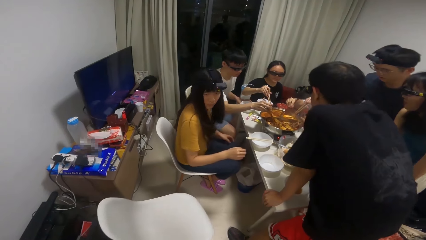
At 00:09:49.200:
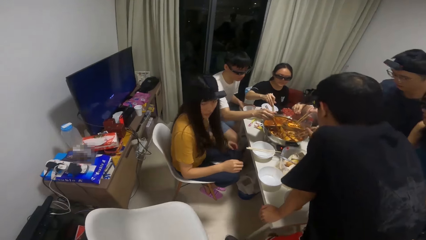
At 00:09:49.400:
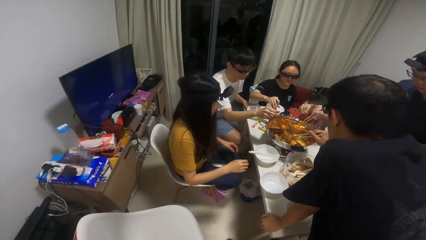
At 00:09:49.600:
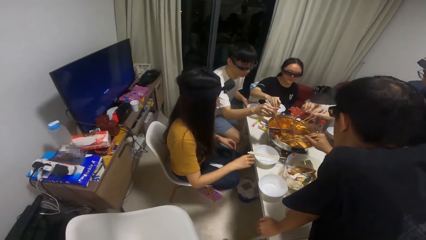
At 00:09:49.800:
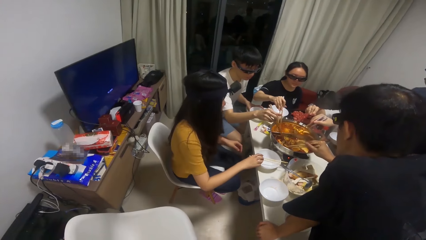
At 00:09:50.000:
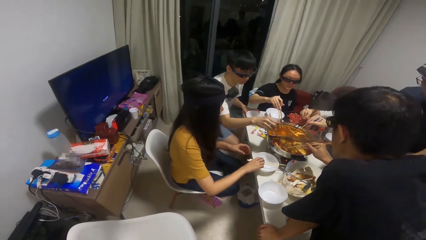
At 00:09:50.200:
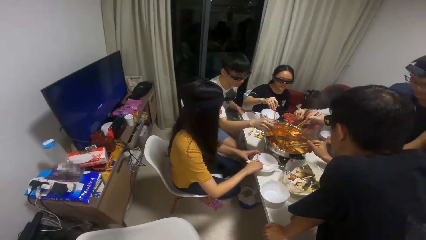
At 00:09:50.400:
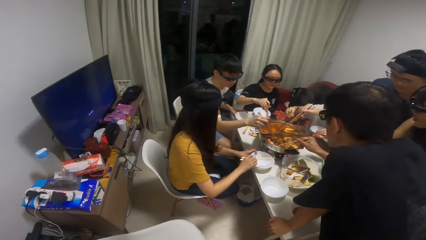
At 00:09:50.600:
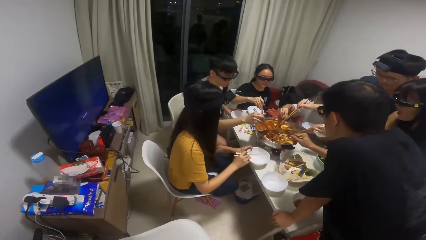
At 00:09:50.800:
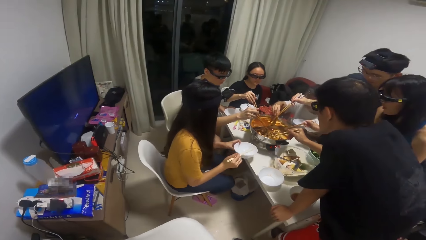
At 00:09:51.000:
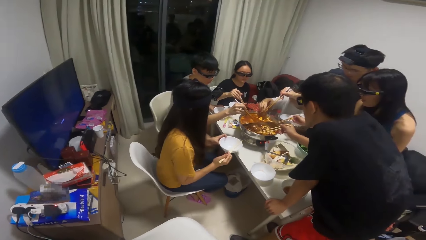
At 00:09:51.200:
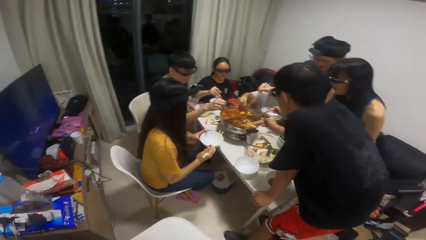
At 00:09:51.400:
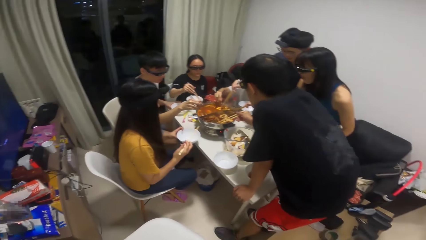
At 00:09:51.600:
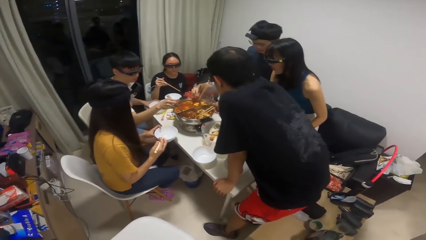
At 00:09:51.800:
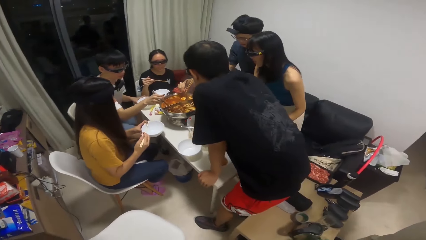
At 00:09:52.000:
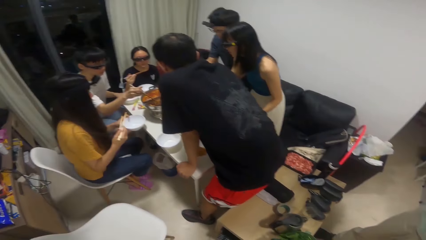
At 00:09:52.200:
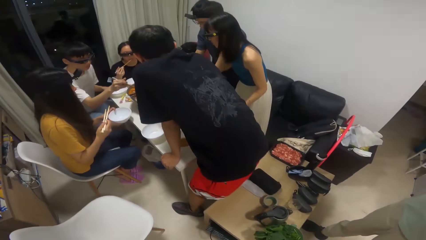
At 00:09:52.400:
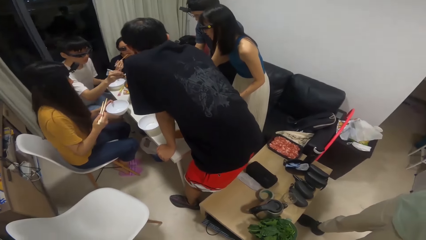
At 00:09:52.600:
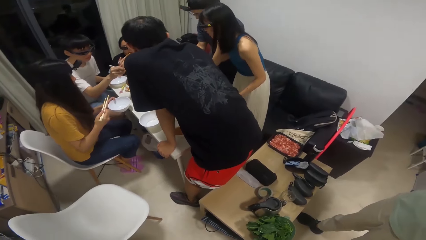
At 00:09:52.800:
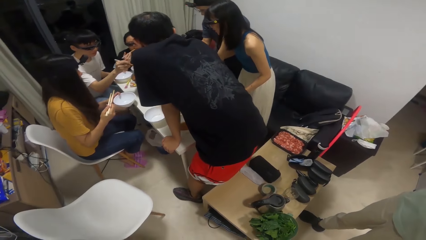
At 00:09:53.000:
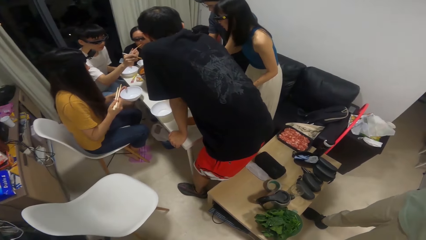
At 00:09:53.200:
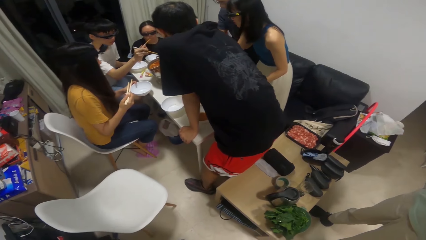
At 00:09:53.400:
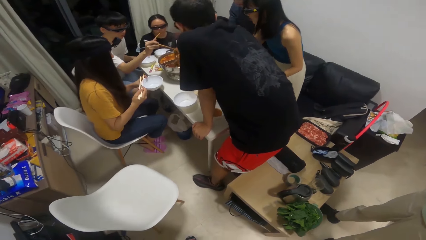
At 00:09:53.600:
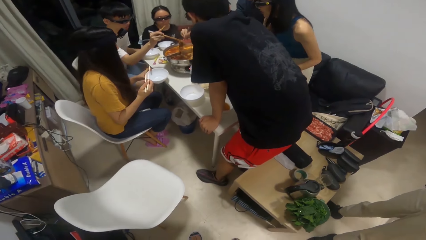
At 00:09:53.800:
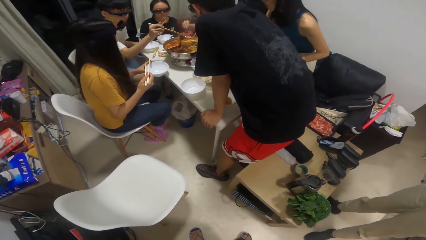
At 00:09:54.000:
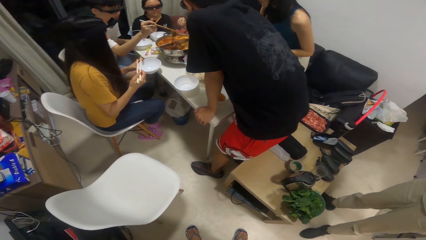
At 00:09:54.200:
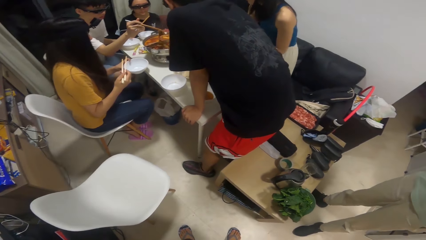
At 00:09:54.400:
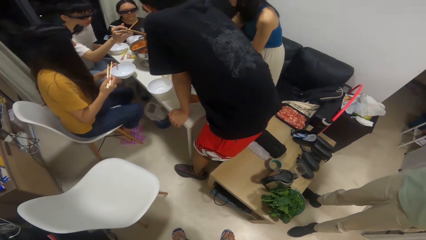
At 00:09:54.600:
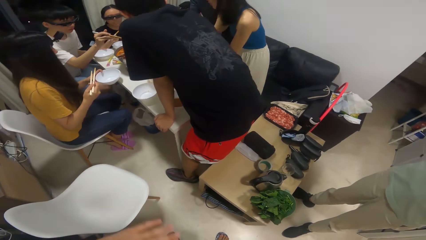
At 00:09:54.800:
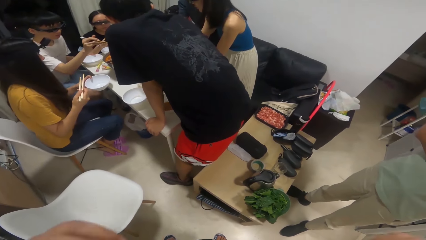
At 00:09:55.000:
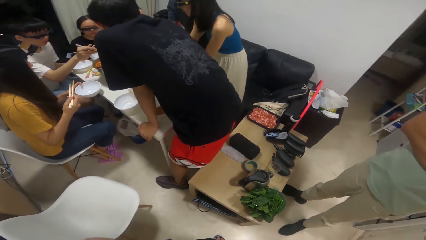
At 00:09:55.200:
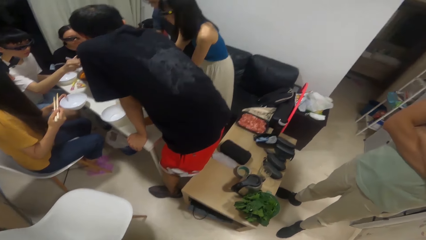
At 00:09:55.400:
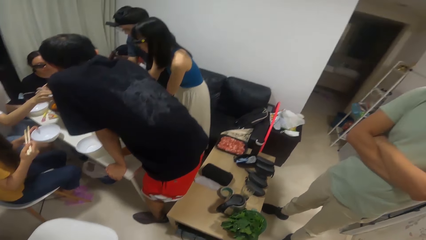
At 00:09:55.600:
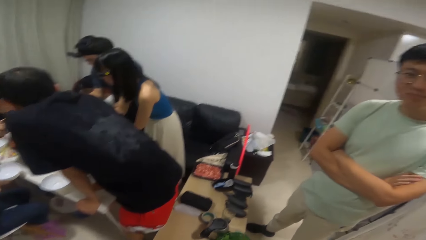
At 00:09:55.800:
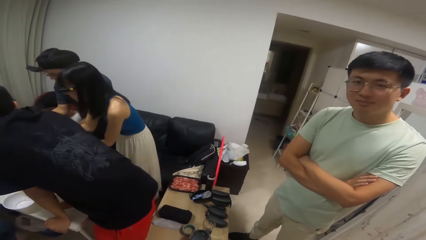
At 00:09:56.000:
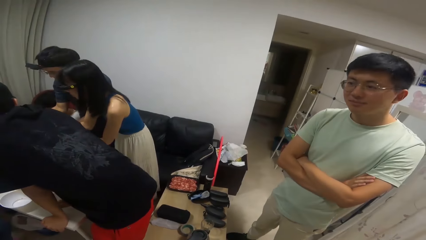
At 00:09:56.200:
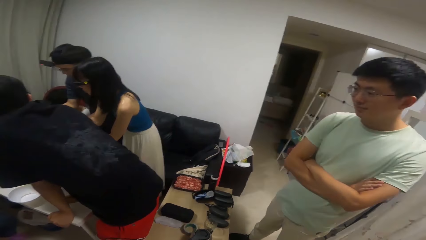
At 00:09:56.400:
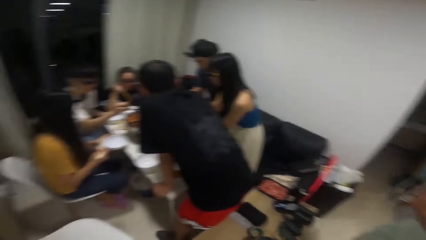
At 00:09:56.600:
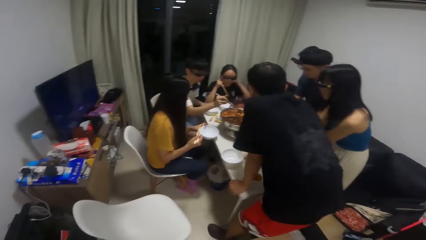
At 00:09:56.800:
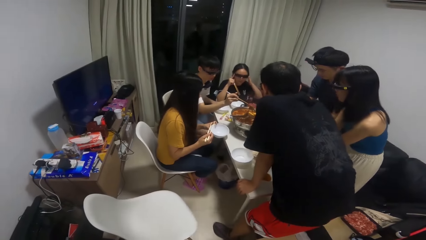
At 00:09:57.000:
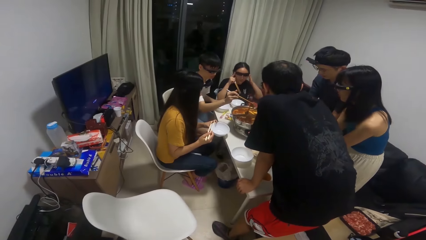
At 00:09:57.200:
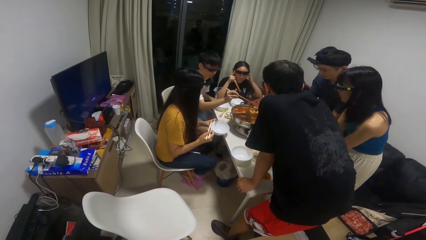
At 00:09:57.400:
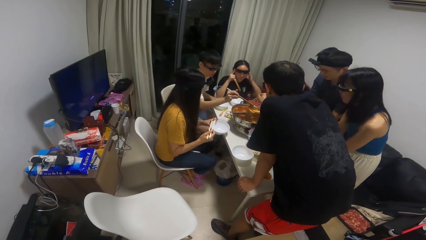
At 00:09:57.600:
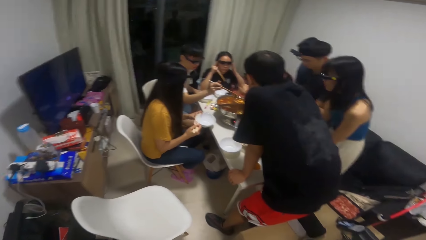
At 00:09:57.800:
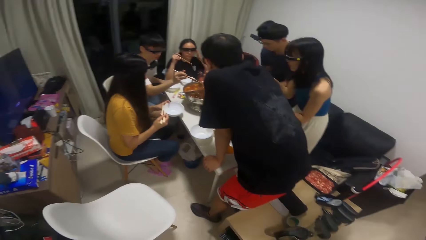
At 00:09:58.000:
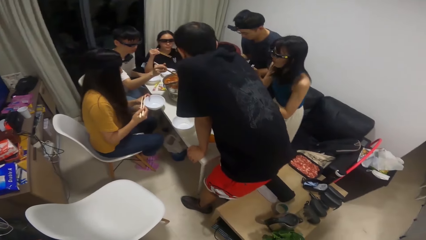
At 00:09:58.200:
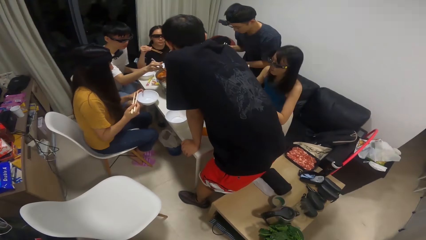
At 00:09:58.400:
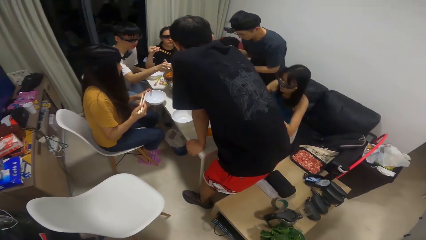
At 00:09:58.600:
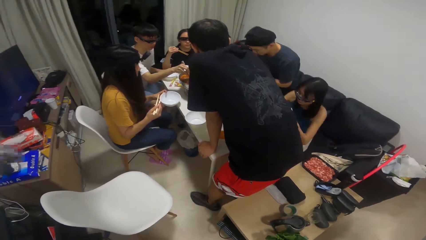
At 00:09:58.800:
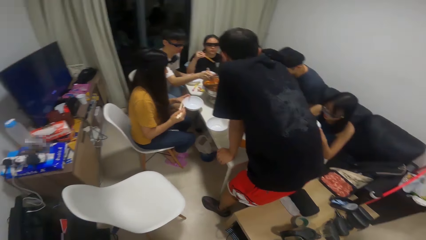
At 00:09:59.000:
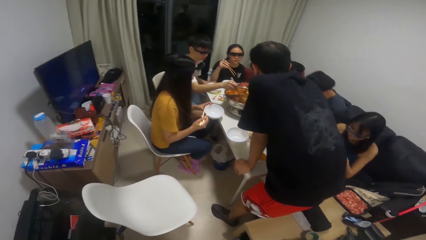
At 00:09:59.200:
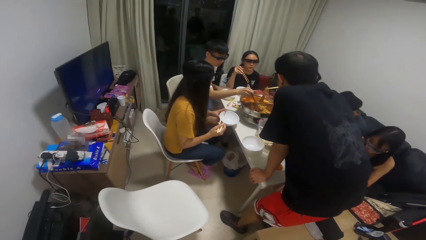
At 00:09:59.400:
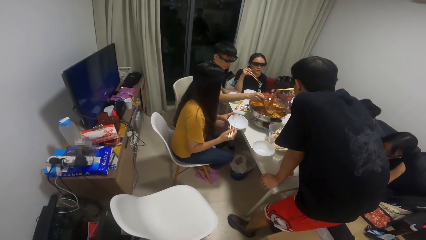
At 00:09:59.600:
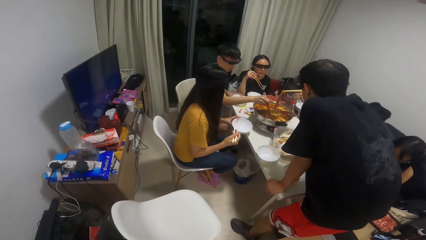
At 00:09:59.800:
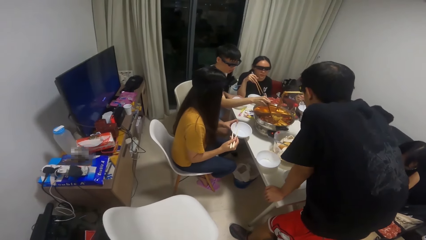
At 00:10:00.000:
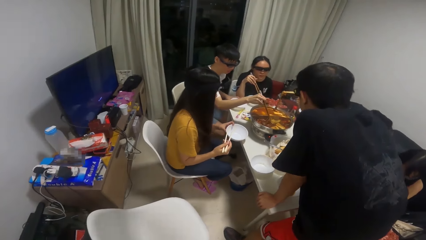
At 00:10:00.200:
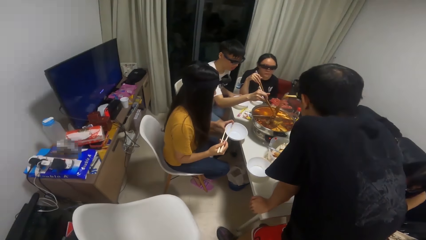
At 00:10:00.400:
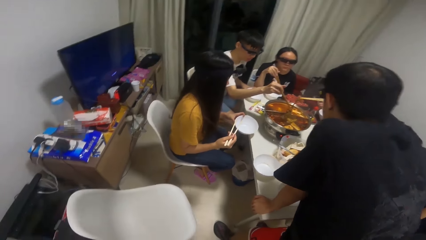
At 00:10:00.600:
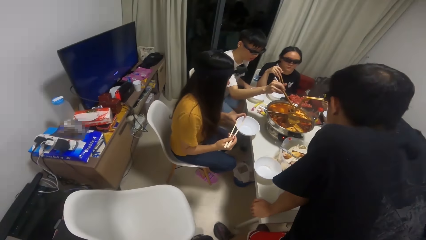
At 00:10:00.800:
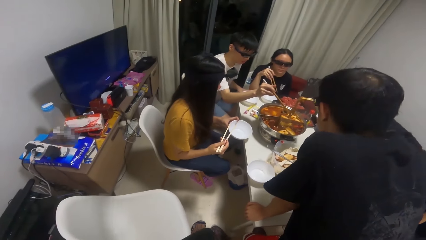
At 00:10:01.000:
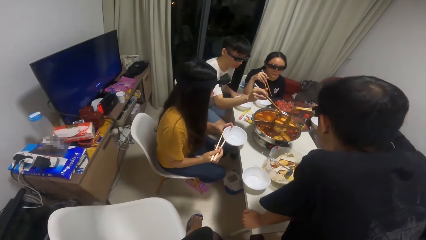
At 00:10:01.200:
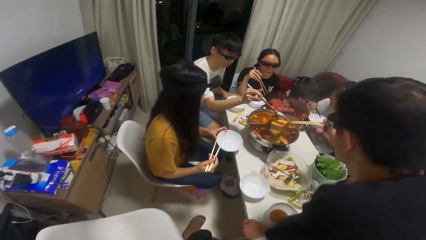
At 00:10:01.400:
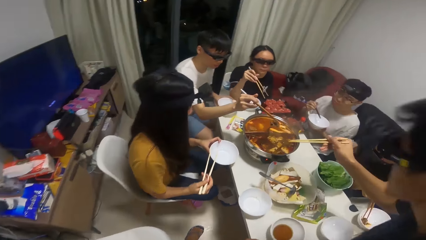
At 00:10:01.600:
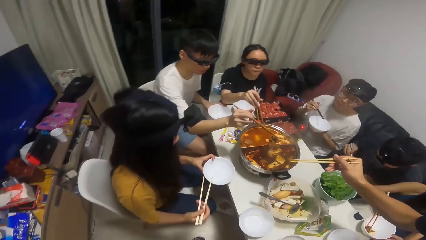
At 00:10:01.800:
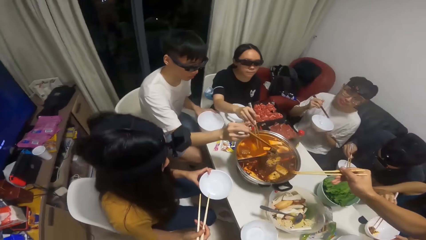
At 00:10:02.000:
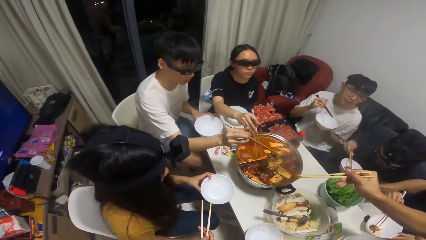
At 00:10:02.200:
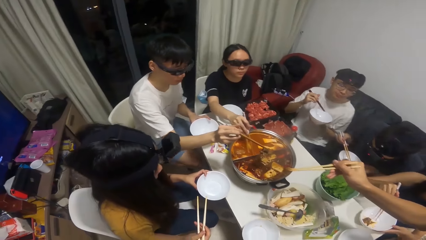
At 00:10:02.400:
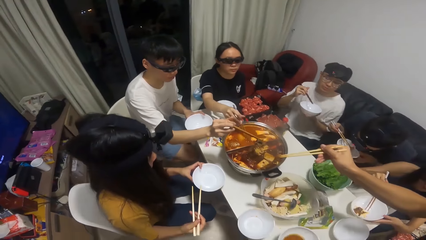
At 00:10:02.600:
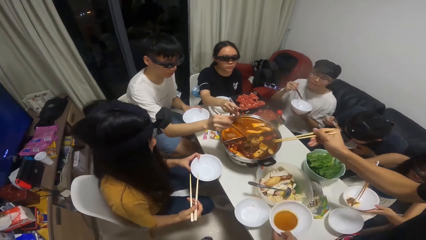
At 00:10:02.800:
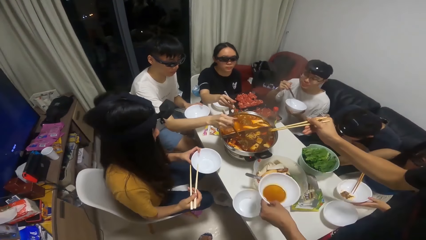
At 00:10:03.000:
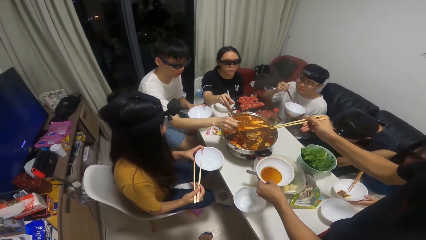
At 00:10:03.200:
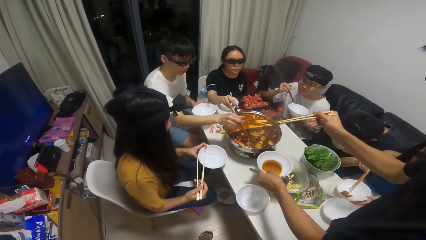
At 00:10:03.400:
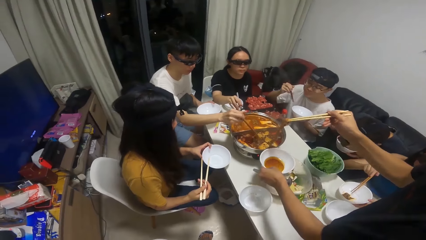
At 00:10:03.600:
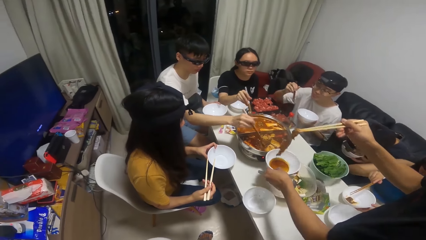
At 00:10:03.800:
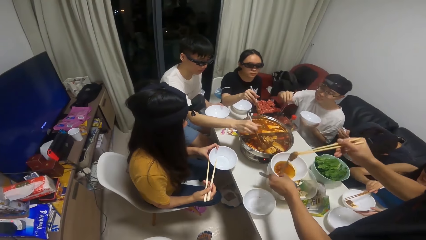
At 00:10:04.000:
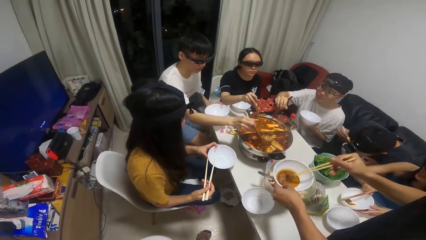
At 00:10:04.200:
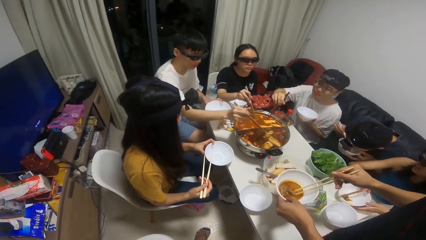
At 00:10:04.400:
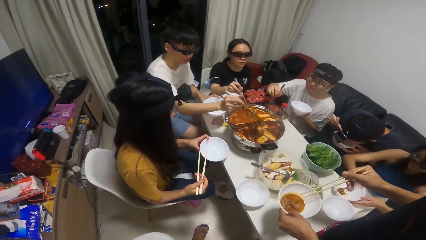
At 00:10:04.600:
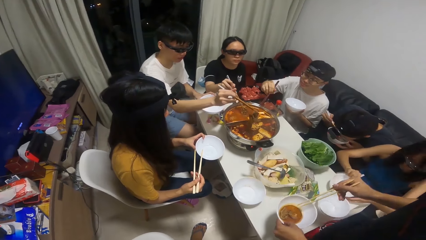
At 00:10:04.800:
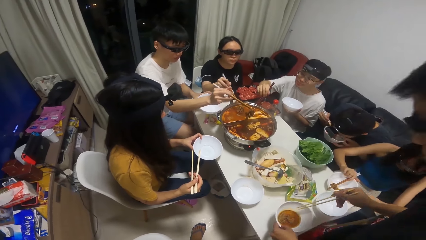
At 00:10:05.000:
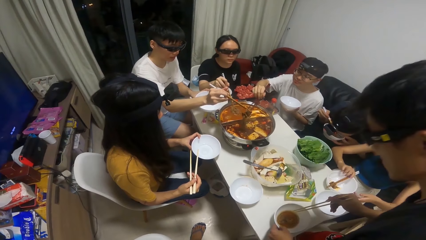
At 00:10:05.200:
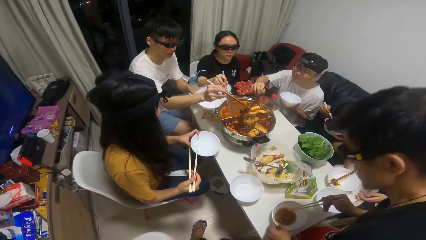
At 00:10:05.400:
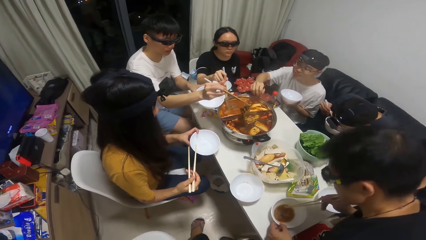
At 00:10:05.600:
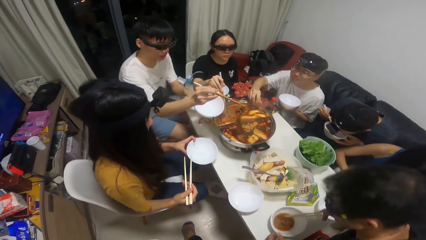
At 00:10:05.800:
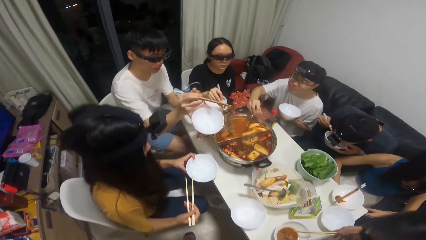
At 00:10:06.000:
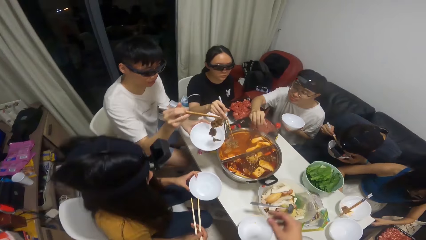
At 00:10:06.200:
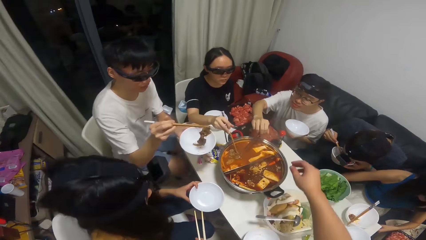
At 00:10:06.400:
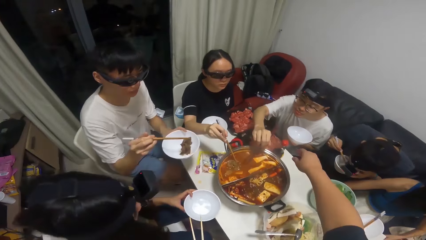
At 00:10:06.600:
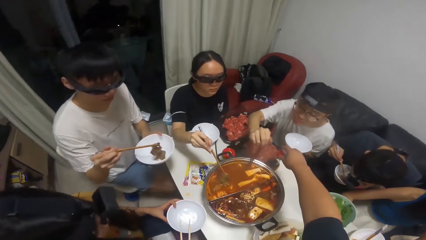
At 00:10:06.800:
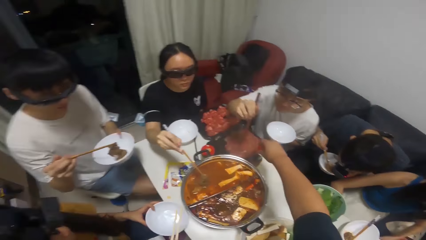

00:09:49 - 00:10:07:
A woman picks a plate with her left hand and the chopstick with her right hand. Another woman sits on the chair. A man sits on the chair. The man eats food with the chopstick in his right hand. The second woman eats food with the chopstick in her right hand. Another man sits on the chair.
